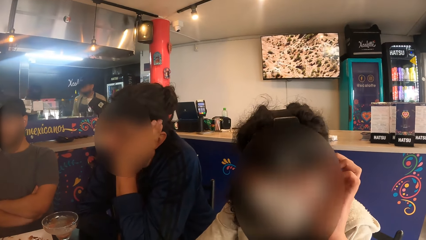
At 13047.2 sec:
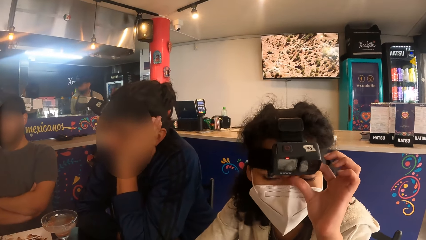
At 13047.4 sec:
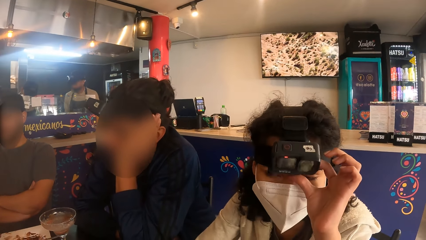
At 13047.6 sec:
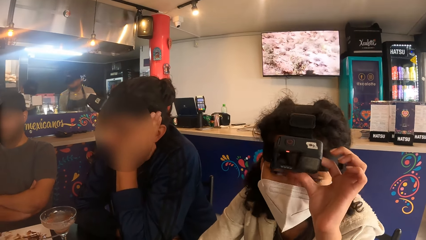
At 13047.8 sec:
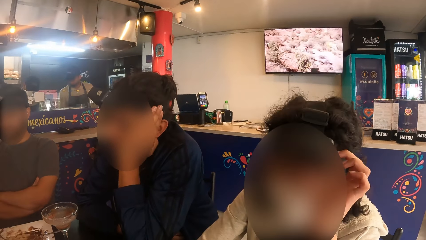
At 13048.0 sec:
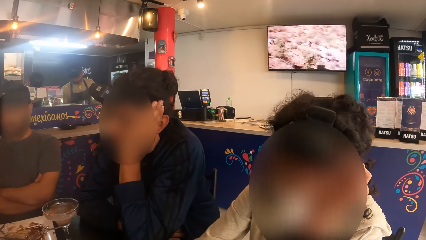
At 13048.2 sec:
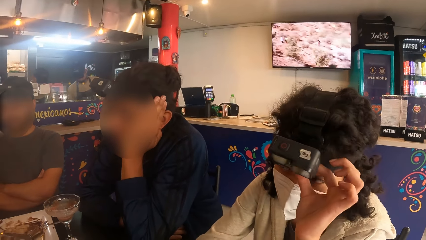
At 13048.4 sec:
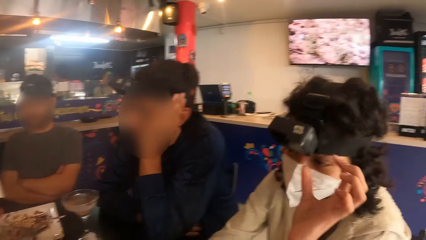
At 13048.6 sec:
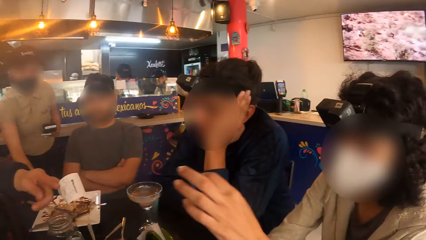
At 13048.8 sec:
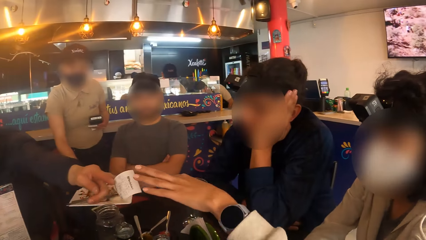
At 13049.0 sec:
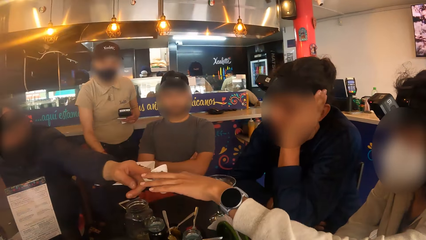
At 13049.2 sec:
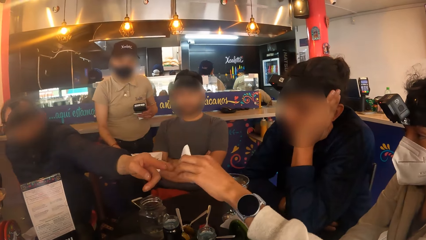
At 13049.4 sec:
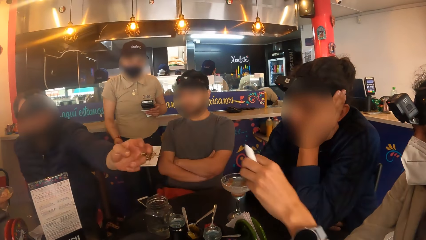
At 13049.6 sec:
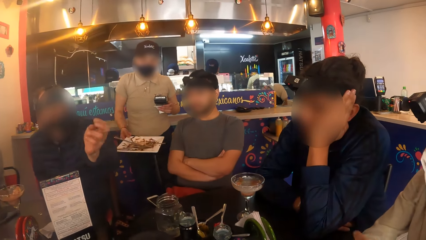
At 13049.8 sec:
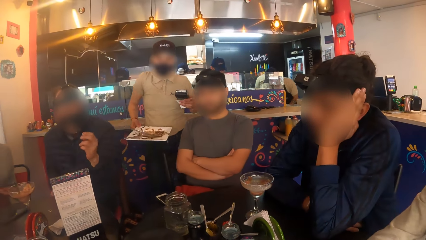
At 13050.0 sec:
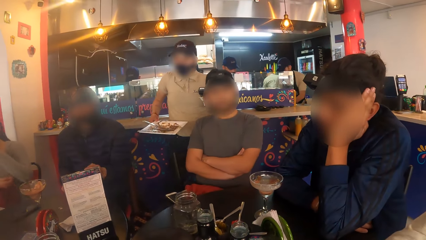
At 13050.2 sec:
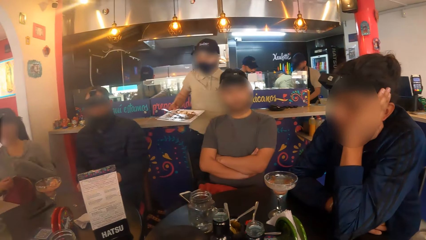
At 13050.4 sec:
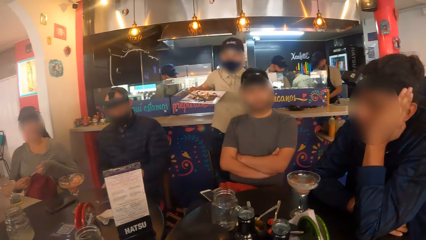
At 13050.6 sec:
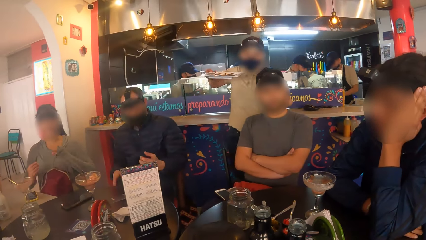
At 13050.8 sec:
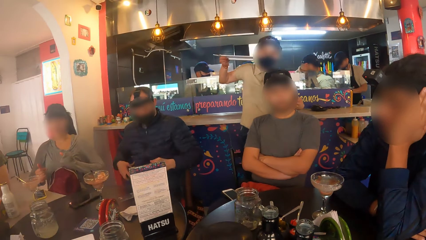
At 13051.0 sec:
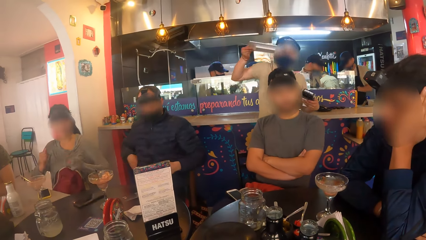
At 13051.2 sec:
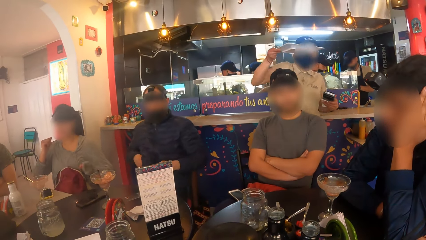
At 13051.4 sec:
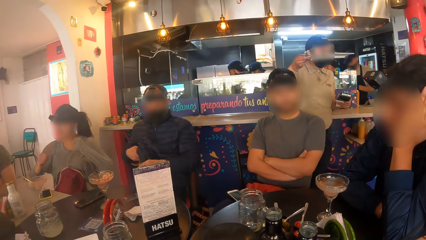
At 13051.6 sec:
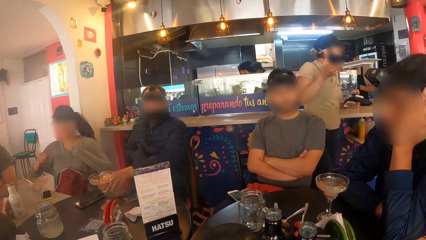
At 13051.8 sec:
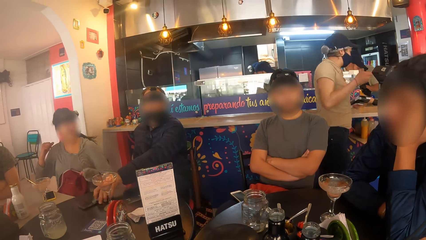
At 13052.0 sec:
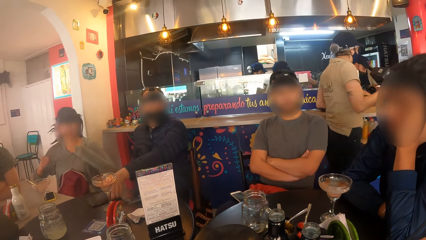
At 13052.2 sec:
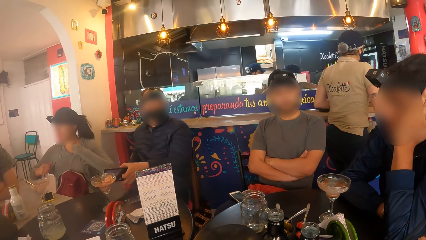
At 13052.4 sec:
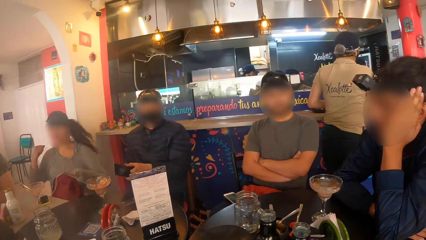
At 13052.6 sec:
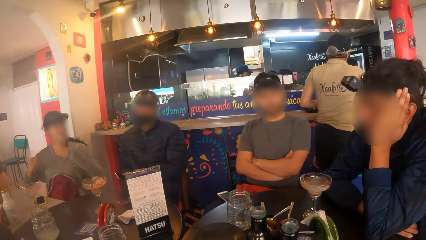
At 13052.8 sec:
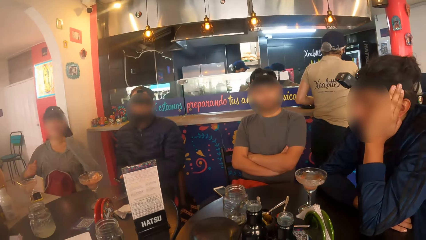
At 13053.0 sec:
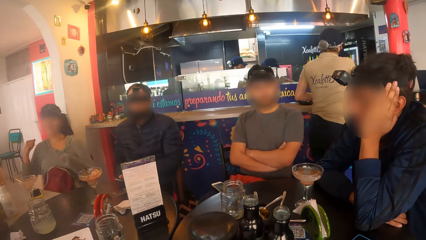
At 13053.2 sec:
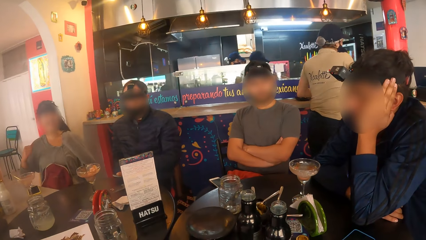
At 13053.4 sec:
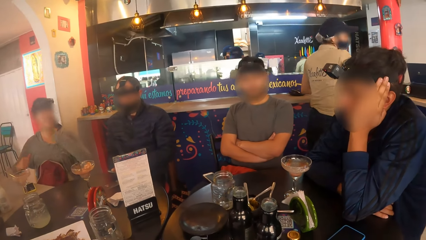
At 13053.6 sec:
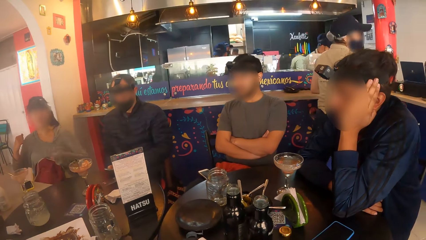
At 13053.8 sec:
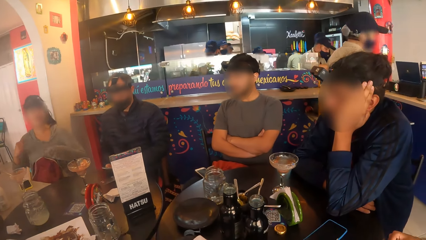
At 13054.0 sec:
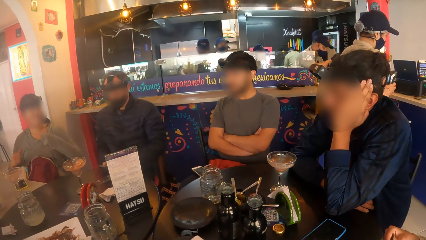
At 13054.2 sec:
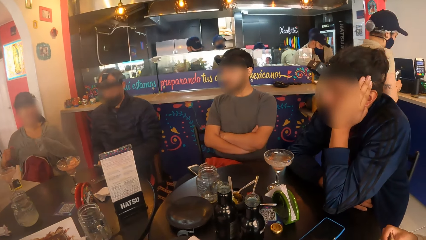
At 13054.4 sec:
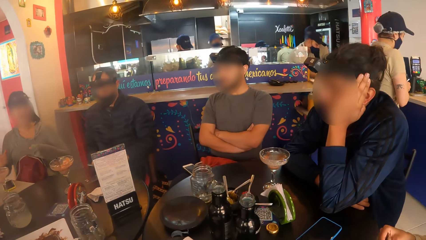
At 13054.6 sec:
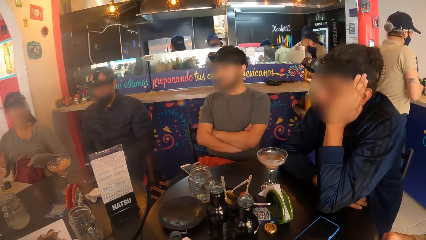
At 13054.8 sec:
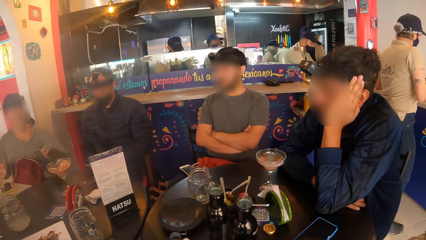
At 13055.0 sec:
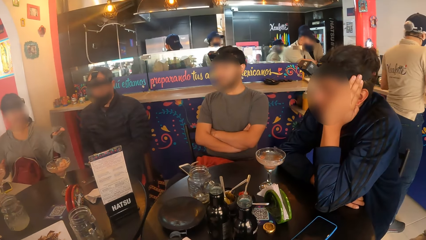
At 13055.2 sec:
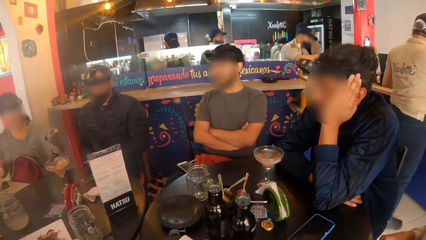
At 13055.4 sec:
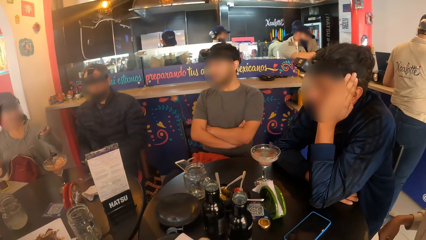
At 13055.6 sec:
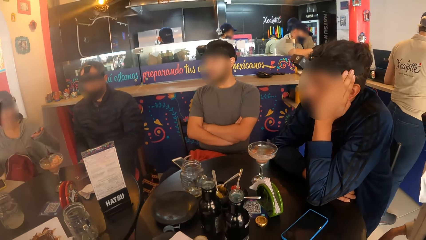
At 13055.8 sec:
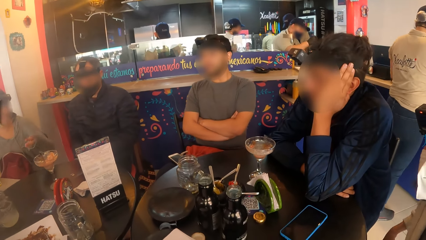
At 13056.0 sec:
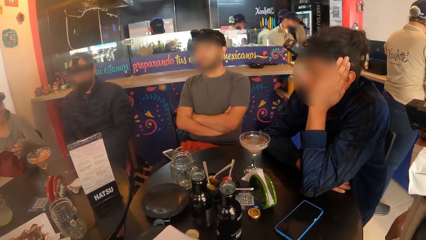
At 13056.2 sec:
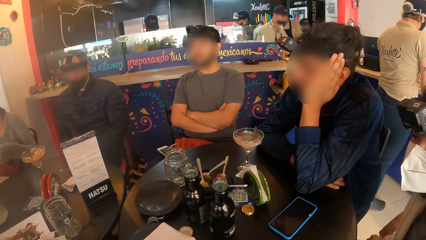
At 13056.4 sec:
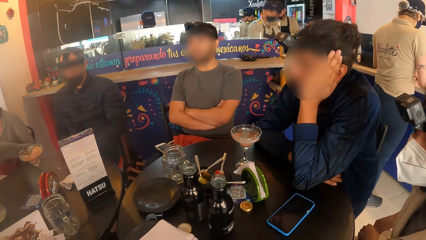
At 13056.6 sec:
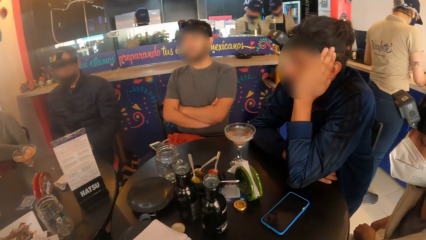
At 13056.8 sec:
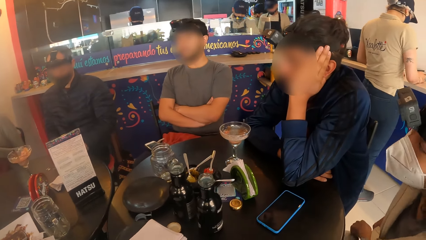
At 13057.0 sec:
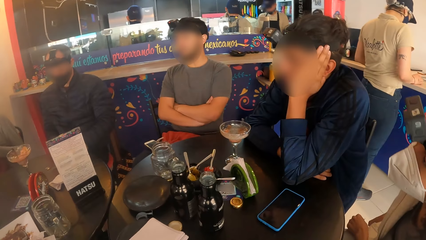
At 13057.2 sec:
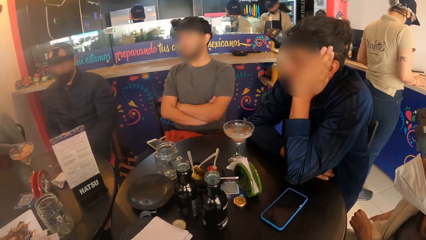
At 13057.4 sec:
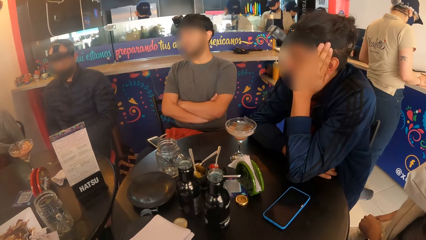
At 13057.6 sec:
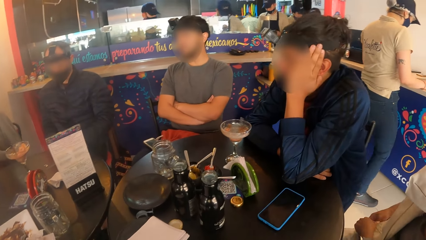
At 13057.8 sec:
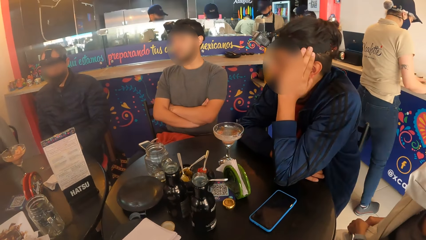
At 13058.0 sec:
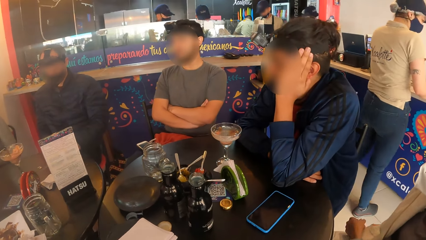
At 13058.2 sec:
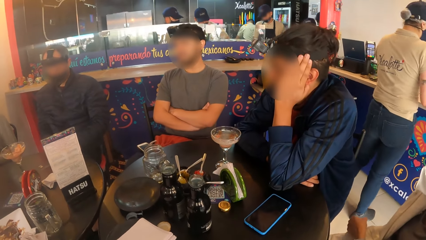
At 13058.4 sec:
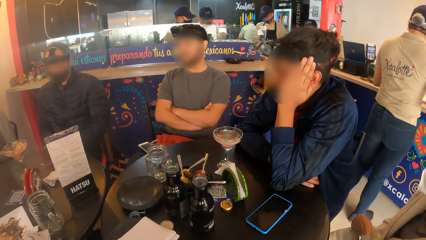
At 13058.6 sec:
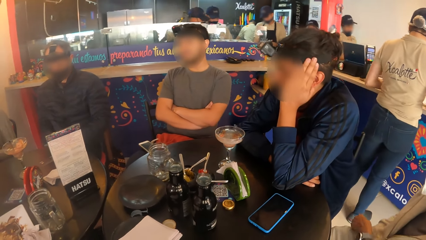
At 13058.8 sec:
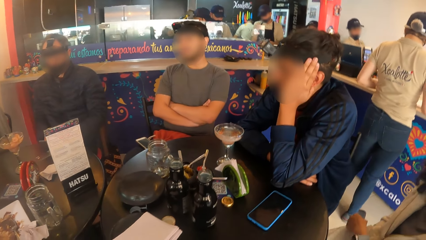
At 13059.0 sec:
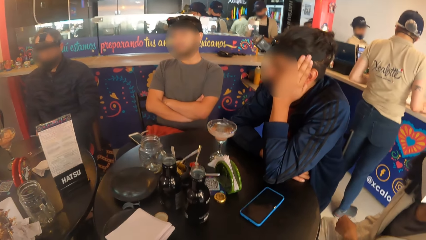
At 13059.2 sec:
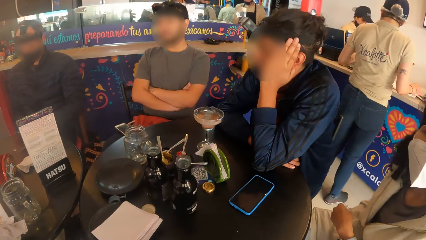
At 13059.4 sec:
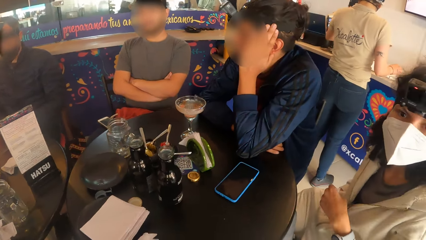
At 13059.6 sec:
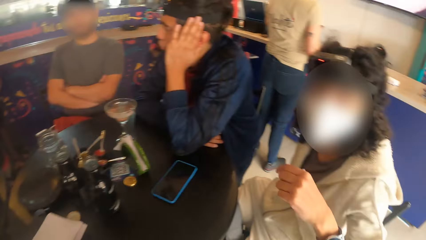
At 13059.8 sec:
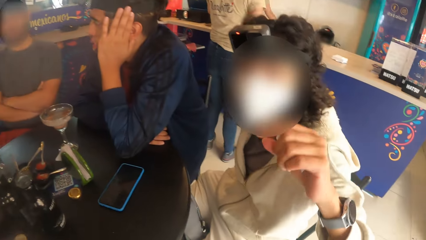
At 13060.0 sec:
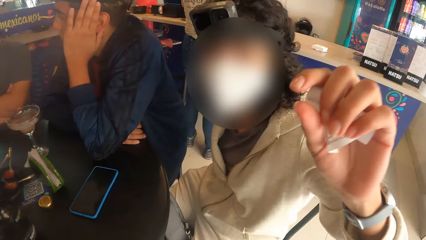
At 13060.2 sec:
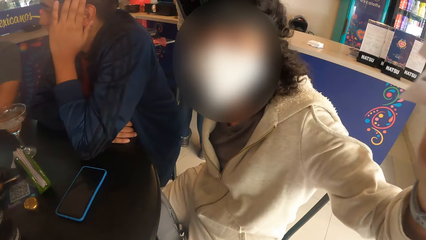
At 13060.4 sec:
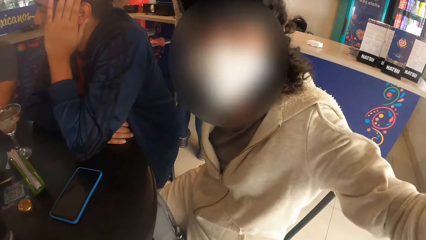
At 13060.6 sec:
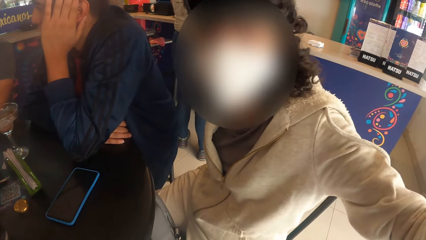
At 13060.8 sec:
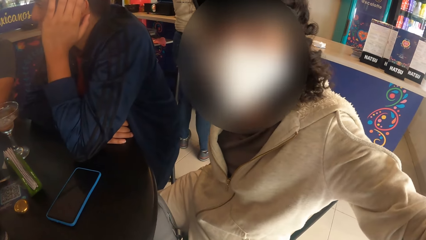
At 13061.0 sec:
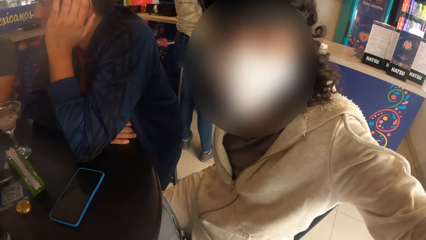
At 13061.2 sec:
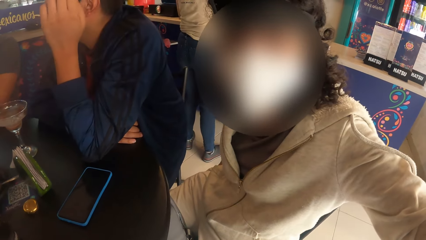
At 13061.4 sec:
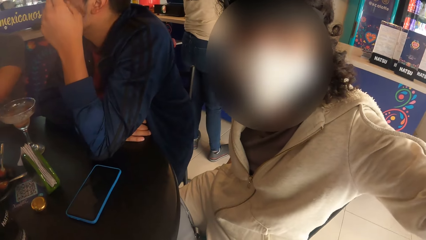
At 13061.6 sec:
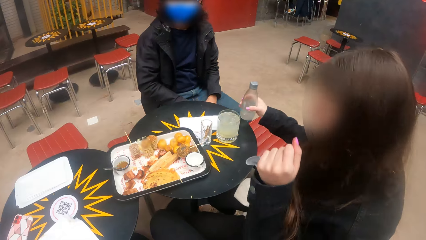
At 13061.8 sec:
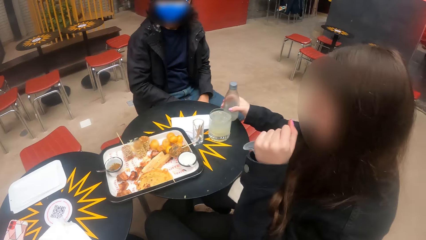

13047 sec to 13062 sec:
A woman touches the camera. The woman adjusts the camera with her right hand. The woman collects a paper from a man with her right hand. The man lifts the tray, drops the tray and walks around. The camera wearer looks around. The woman moves the hand. The camera wearer interacts with the woman.
